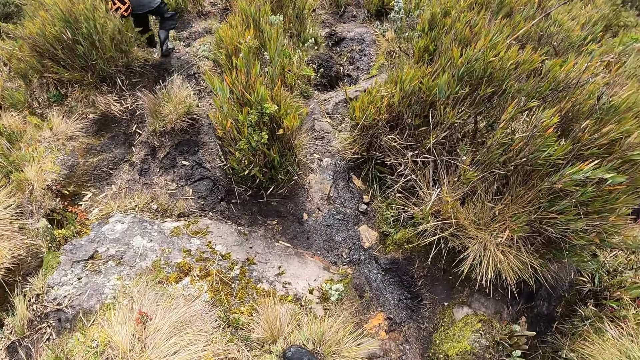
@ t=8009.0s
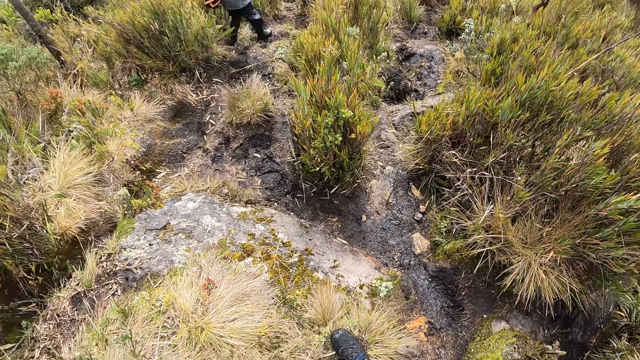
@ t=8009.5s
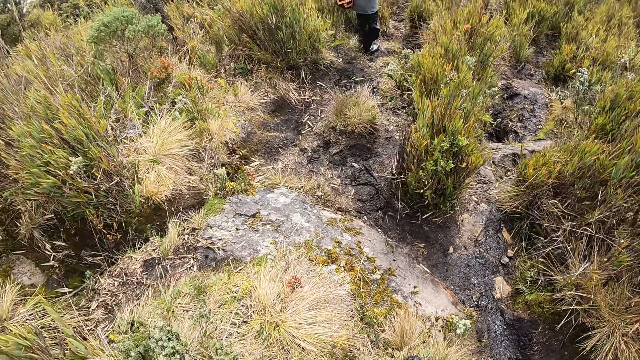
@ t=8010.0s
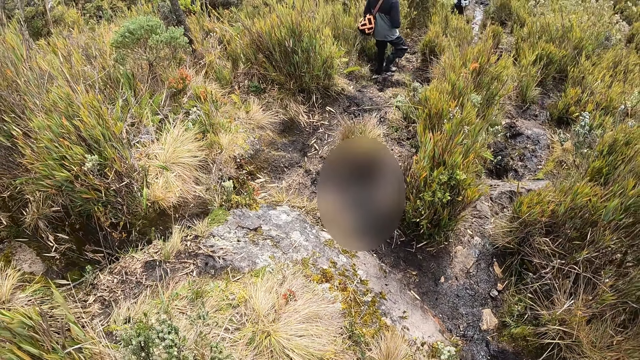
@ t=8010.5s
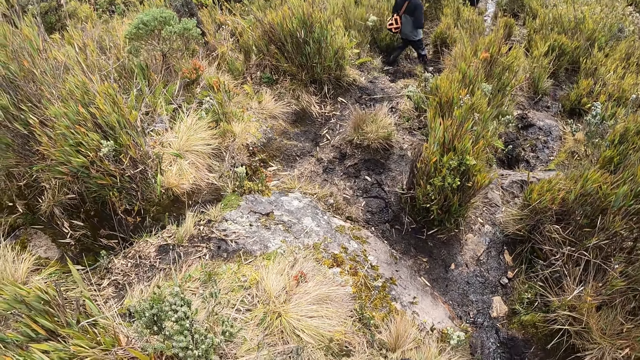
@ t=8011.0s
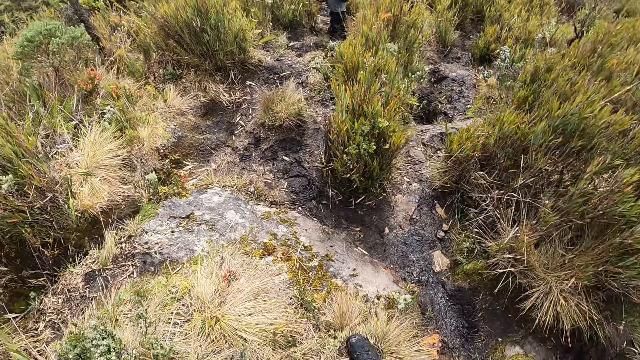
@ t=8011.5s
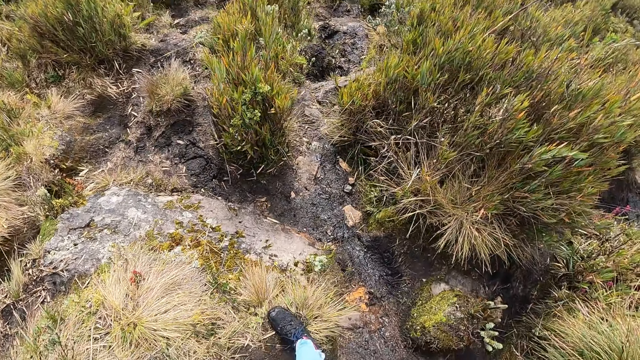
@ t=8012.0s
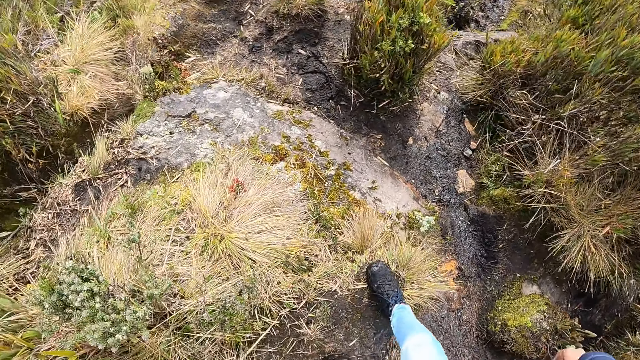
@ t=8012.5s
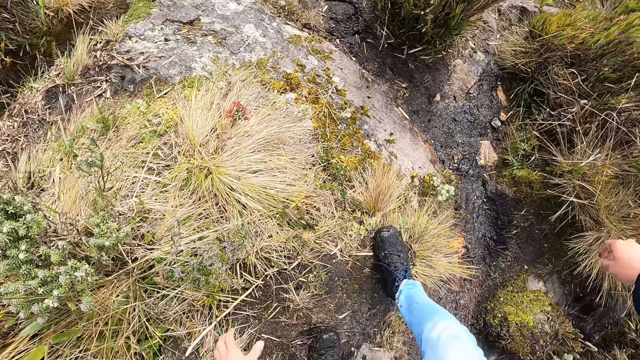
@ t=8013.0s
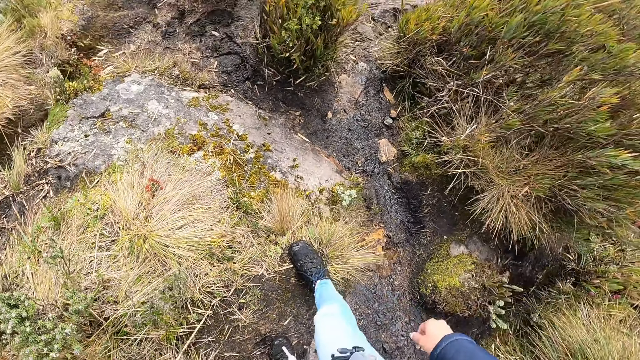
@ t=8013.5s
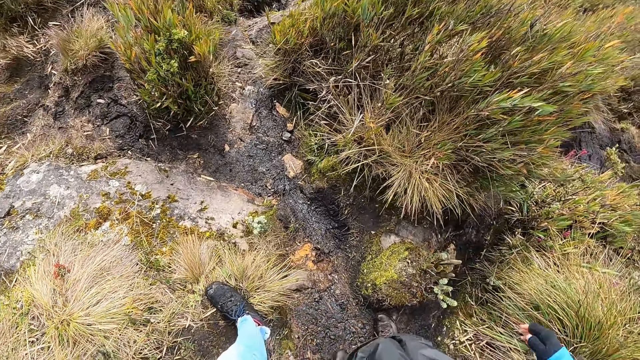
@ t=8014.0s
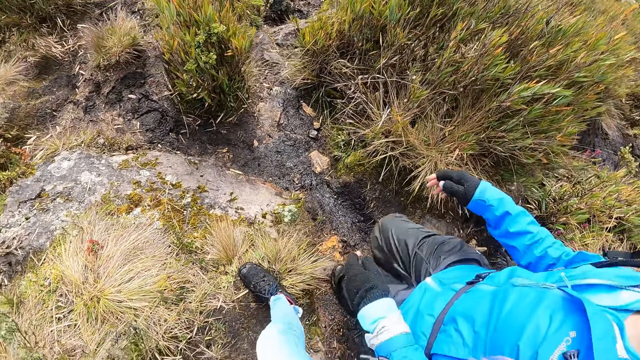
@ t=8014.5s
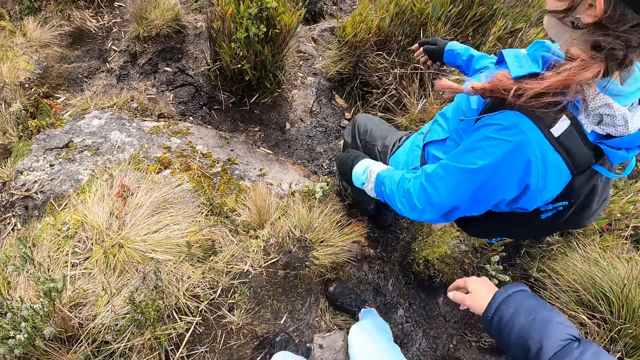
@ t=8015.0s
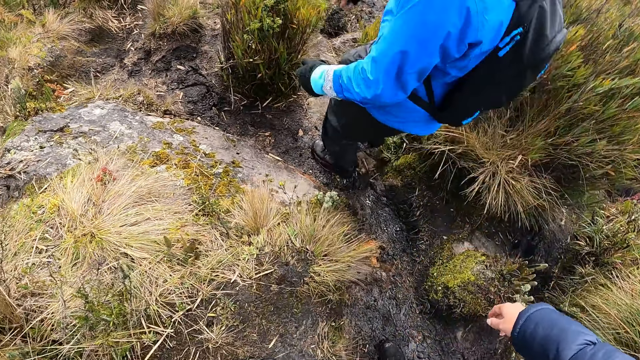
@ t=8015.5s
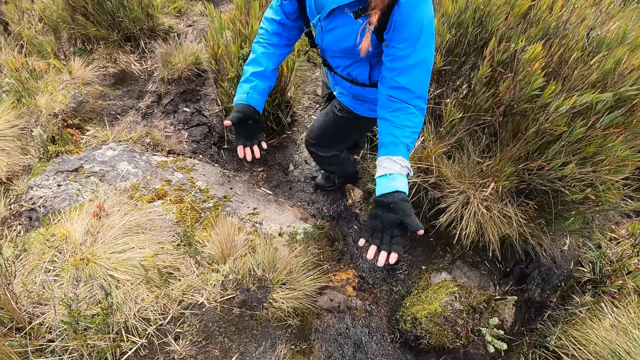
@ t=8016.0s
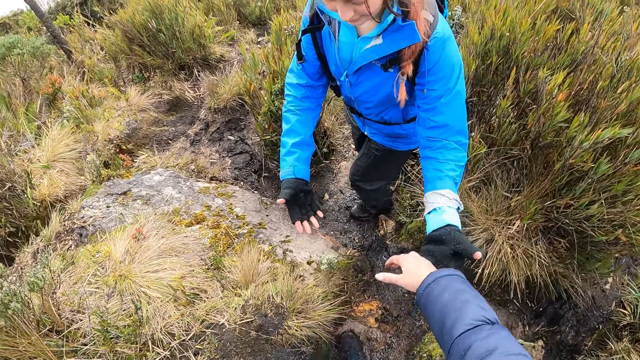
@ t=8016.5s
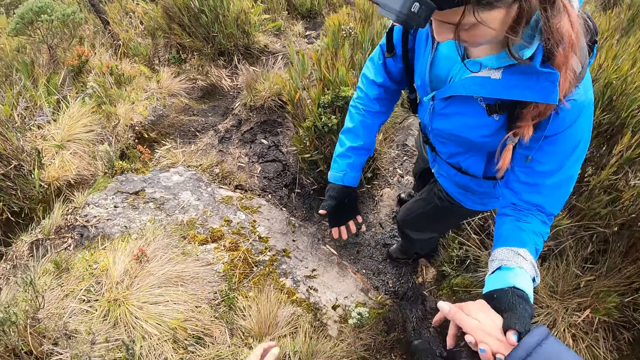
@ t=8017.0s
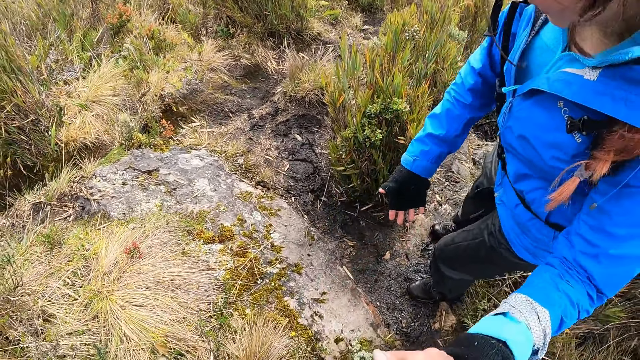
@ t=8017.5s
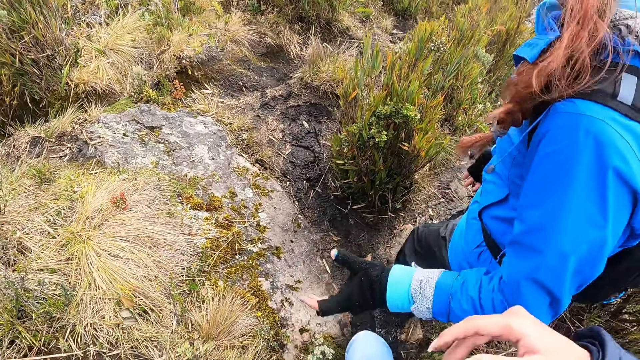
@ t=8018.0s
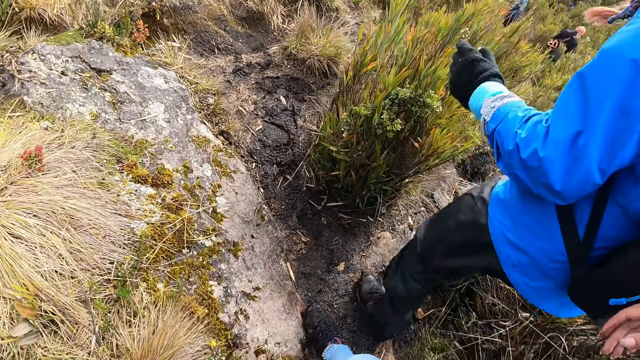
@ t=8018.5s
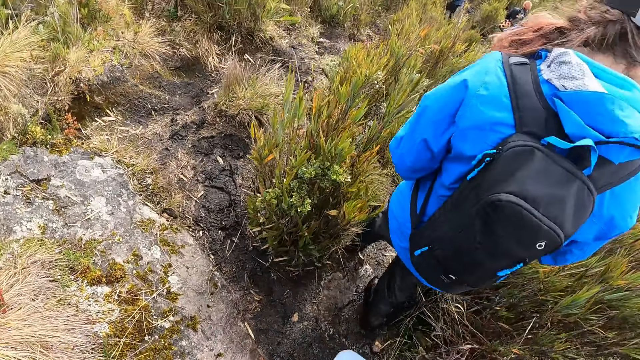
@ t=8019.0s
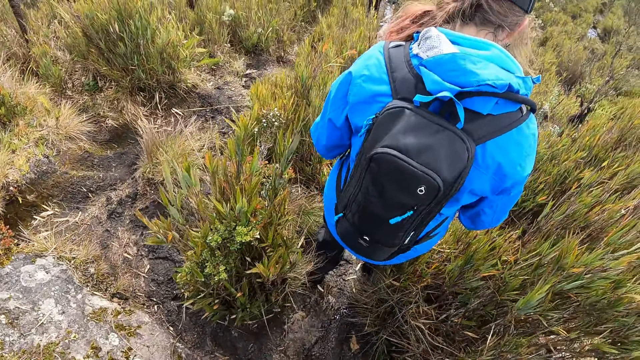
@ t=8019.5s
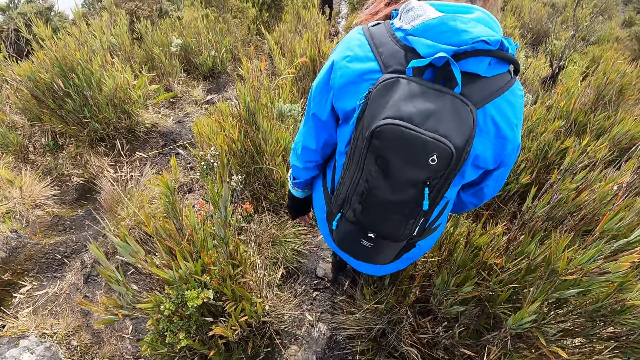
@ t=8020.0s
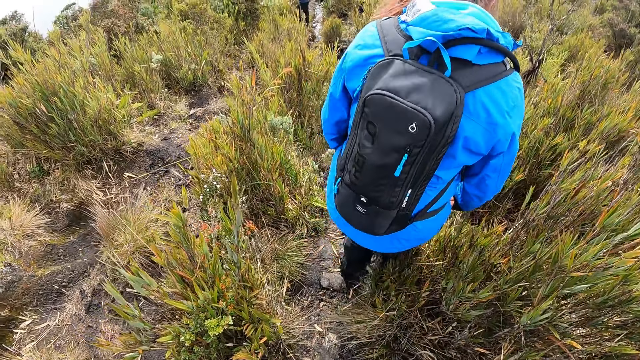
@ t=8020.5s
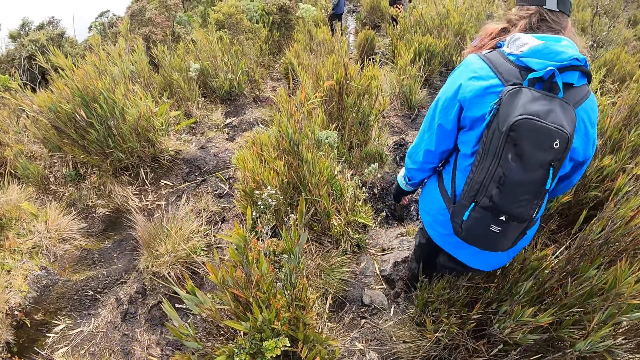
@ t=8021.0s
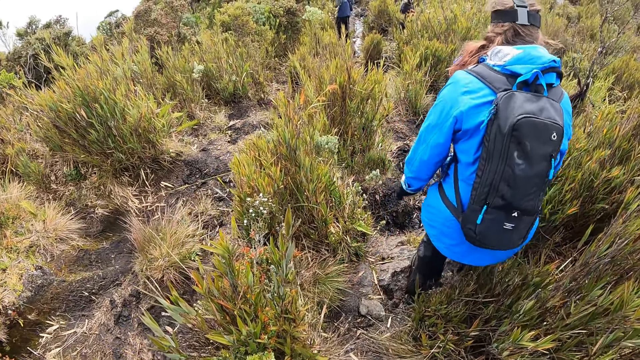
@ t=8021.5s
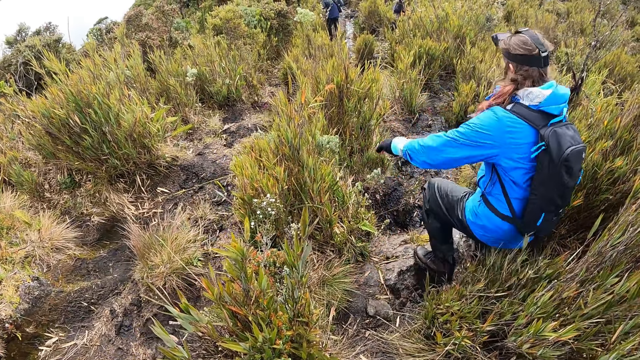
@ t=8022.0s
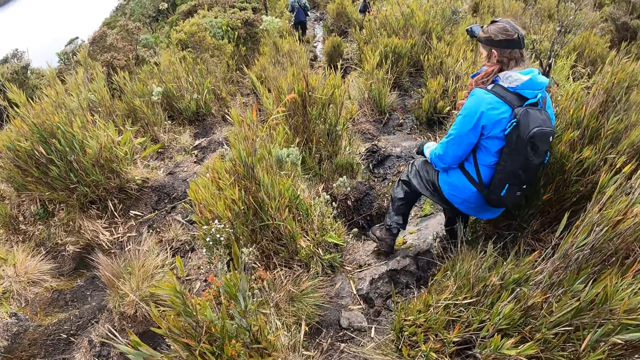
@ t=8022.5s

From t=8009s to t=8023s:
The camera wearer holds the right hand of a woman with her right hand. The woman holds the camera wearer's hand. The camera wearer walks around. The woman walks around.

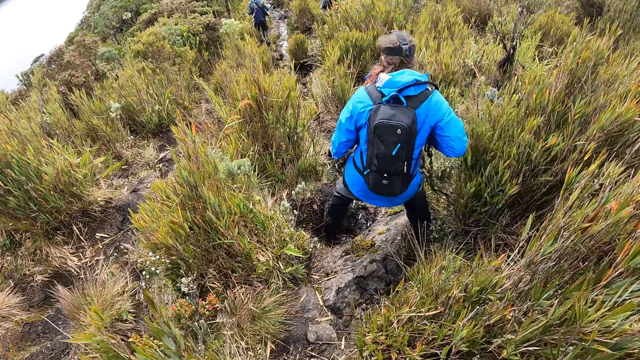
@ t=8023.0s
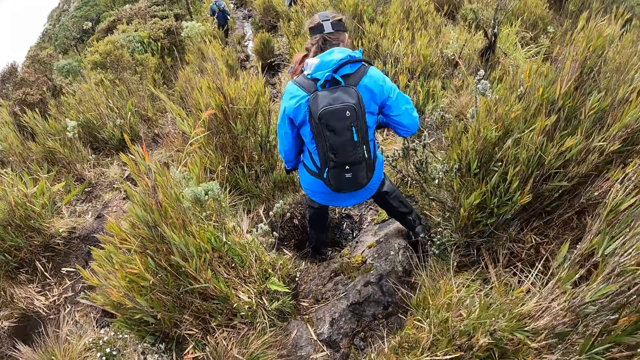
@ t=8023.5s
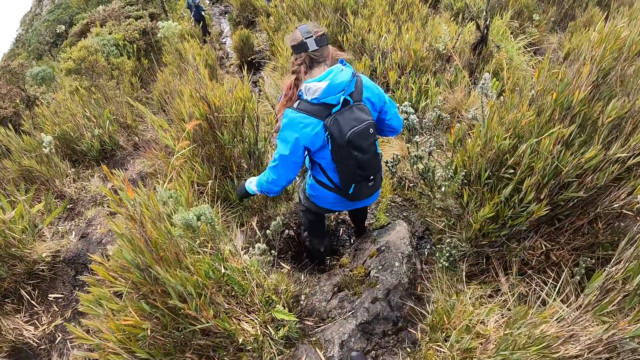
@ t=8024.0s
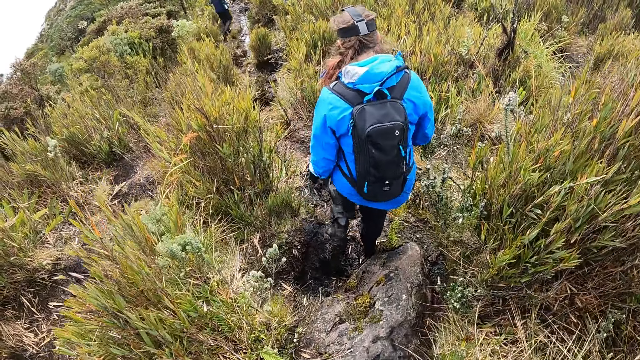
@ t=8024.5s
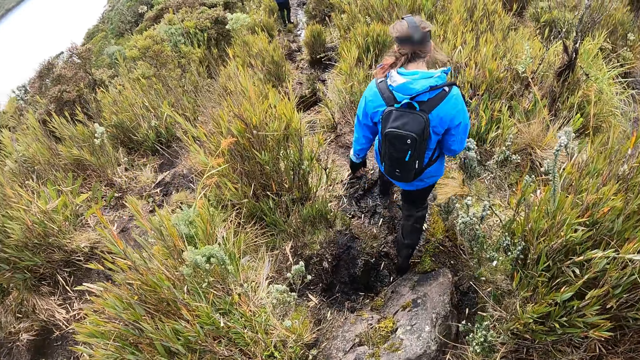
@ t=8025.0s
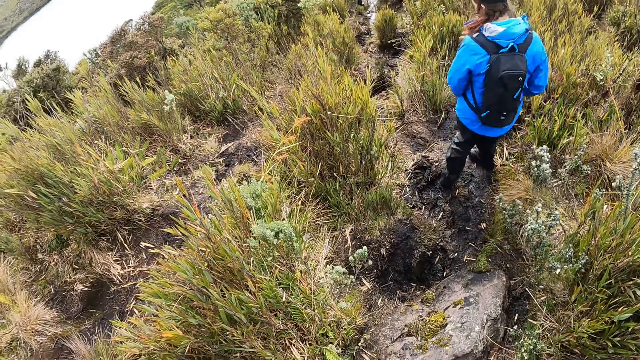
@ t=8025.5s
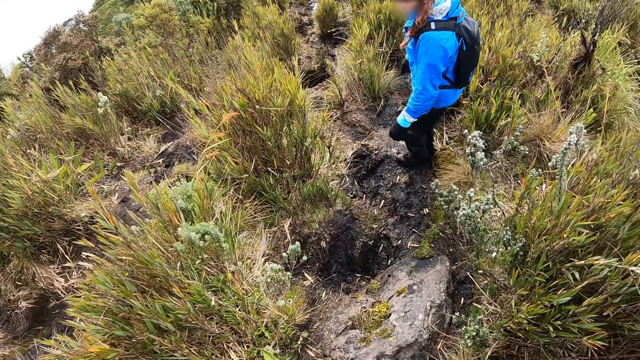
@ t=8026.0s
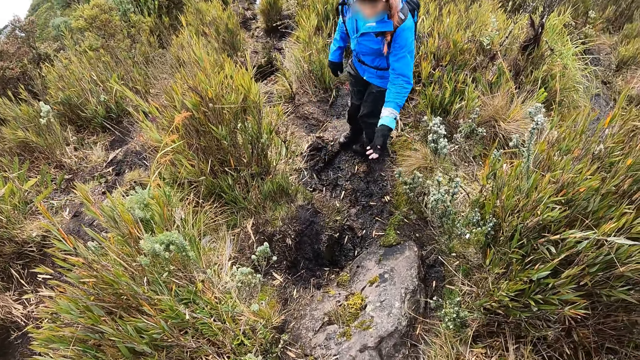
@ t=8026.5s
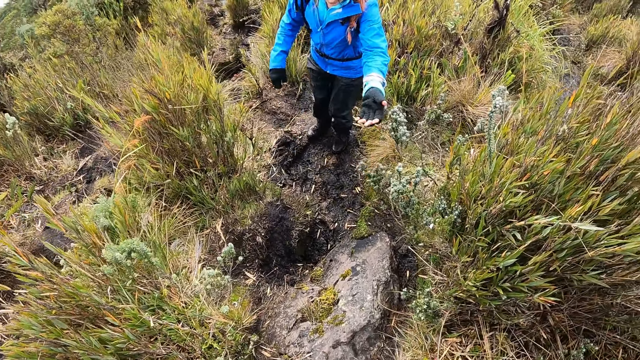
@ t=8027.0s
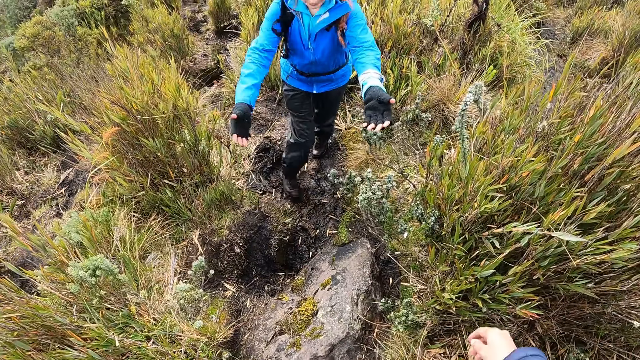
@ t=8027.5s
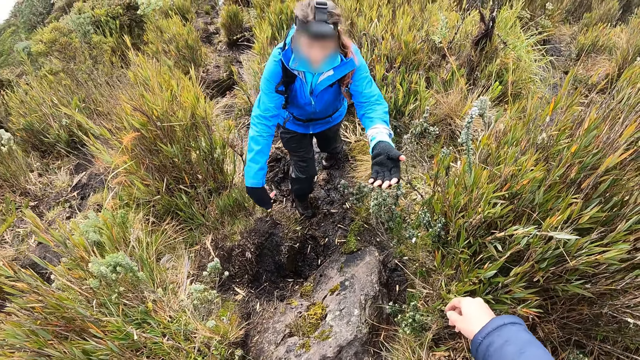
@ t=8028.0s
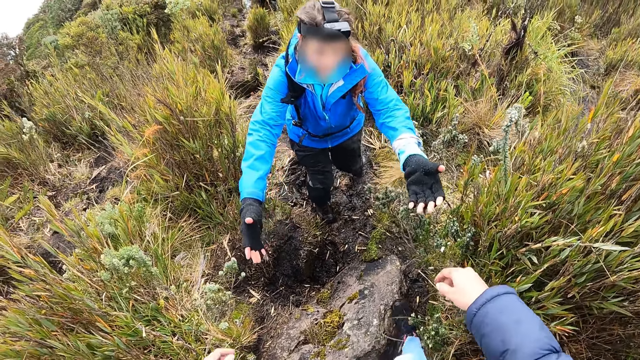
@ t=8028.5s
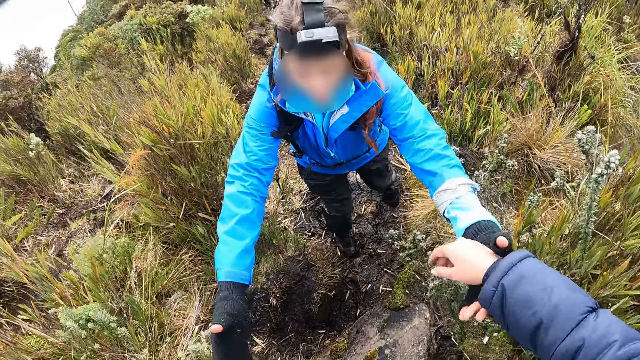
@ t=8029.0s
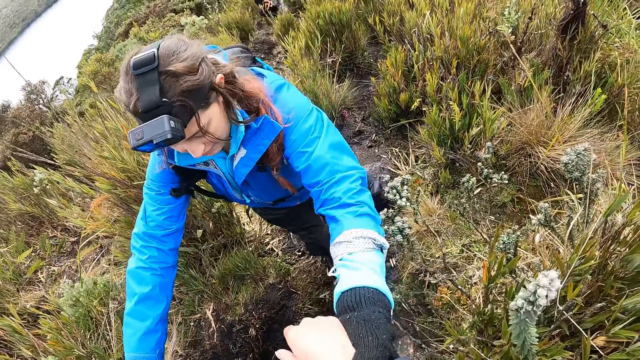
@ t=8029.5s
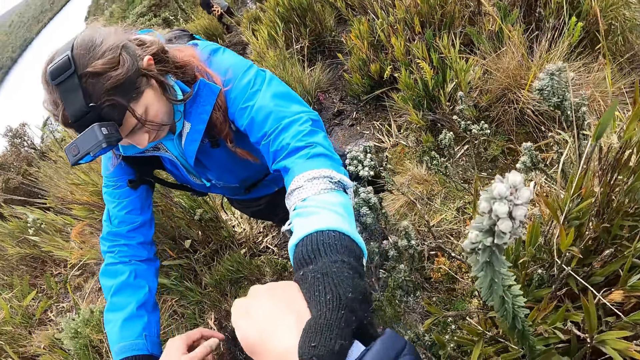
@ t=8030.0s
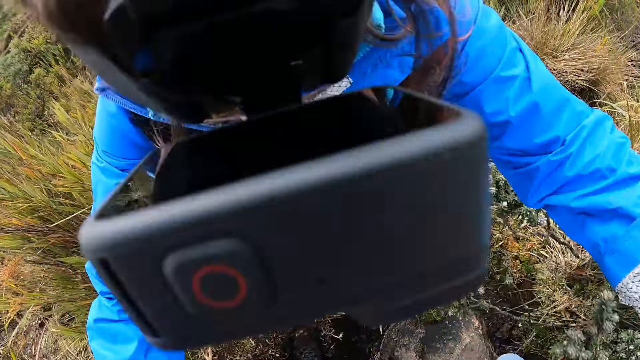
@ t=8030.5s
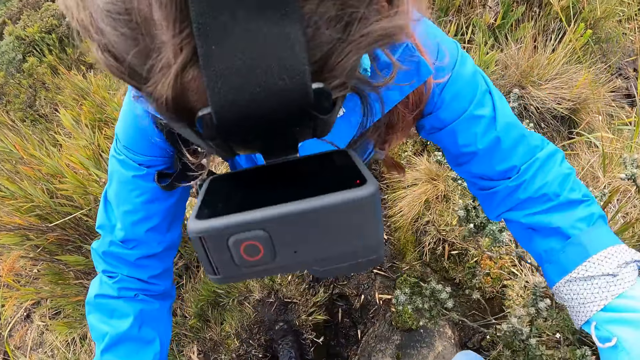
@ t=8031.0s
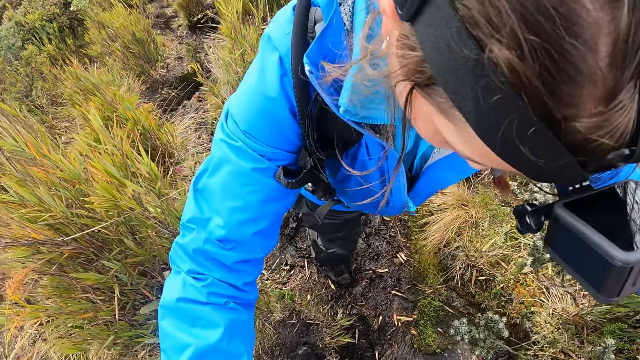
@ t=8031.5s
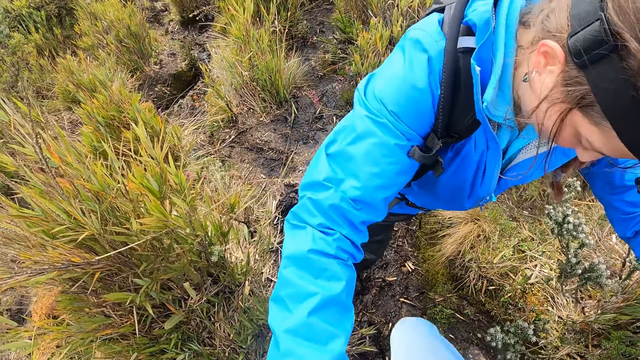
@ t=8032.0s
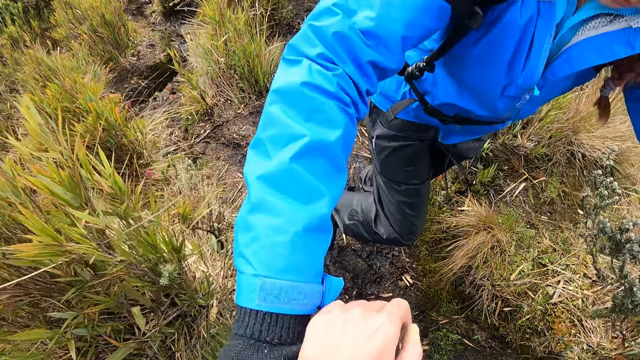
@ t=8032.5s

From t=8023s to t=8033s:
The camera wearer walks down a trail. The woman stretches both hands forward. The camera wearer holds both hands of the woman with both her hands. The woman holds the camera wearer's hands.
